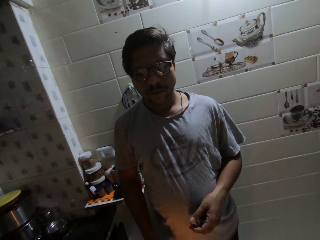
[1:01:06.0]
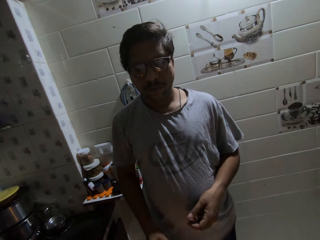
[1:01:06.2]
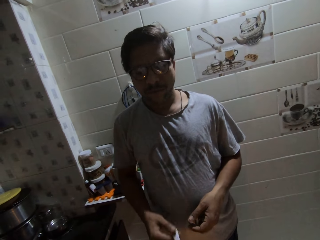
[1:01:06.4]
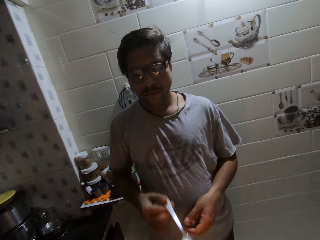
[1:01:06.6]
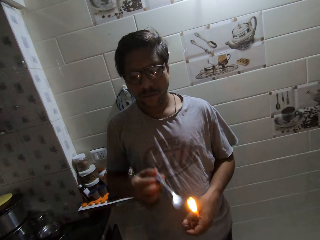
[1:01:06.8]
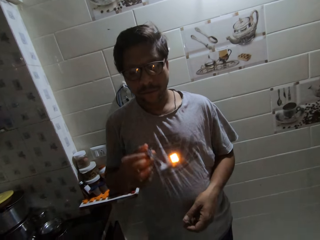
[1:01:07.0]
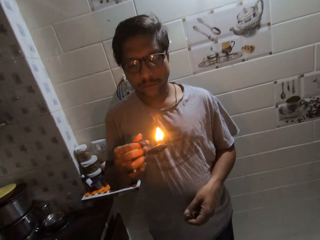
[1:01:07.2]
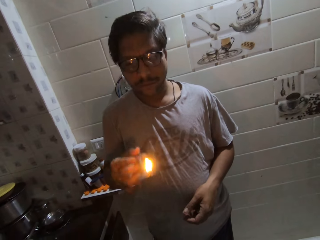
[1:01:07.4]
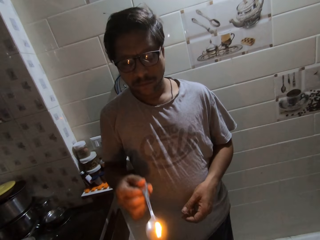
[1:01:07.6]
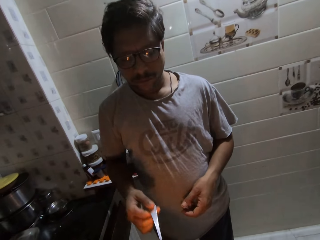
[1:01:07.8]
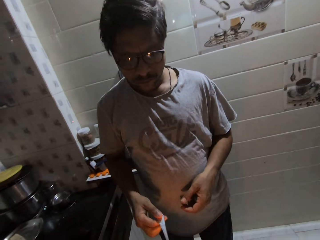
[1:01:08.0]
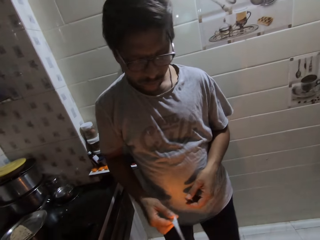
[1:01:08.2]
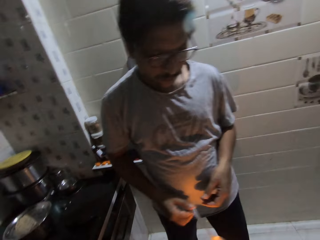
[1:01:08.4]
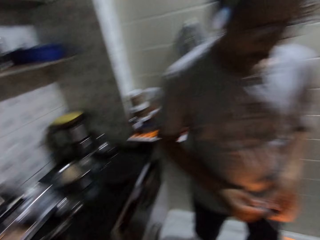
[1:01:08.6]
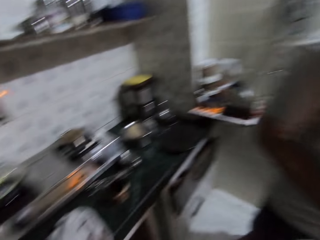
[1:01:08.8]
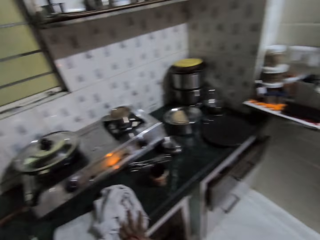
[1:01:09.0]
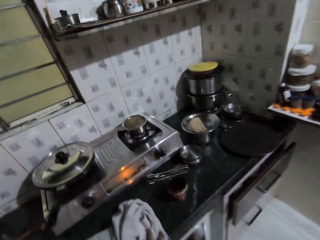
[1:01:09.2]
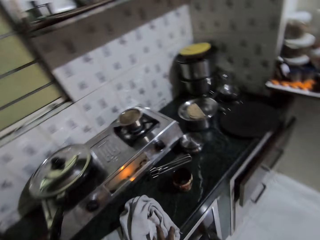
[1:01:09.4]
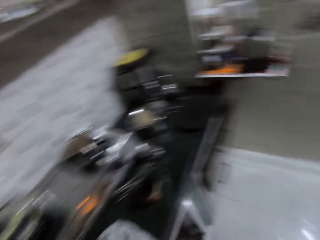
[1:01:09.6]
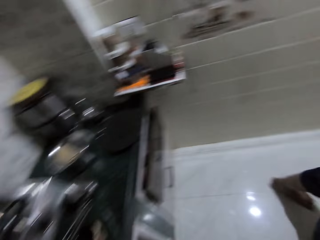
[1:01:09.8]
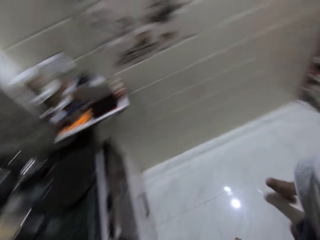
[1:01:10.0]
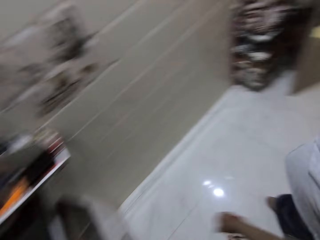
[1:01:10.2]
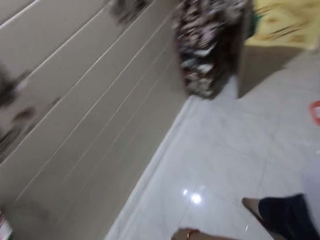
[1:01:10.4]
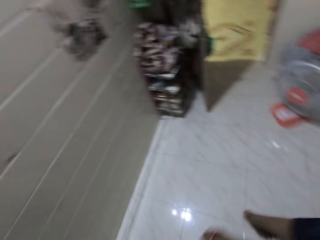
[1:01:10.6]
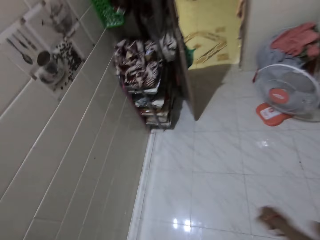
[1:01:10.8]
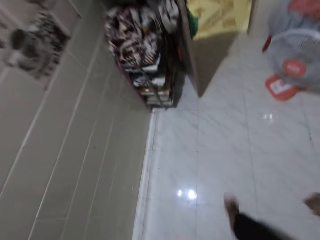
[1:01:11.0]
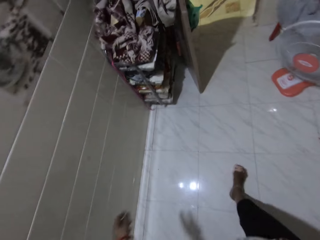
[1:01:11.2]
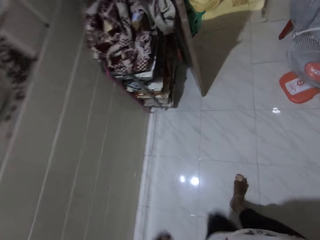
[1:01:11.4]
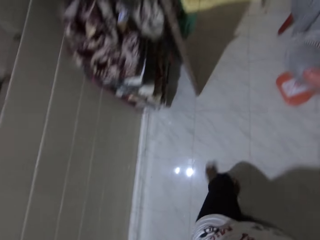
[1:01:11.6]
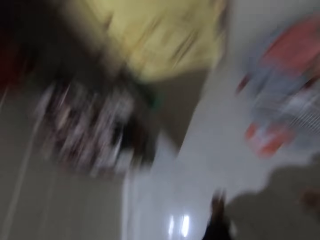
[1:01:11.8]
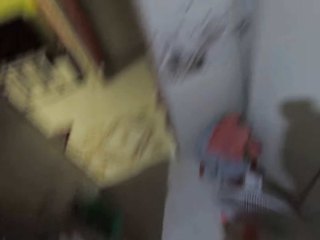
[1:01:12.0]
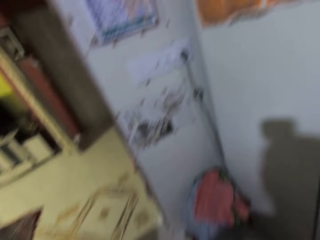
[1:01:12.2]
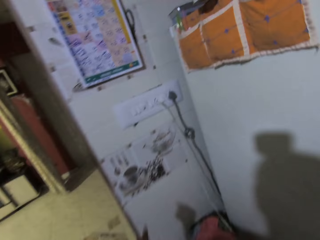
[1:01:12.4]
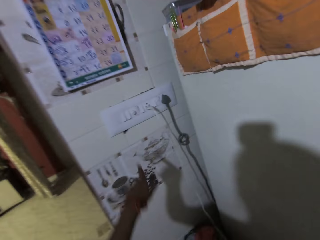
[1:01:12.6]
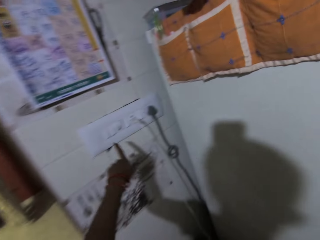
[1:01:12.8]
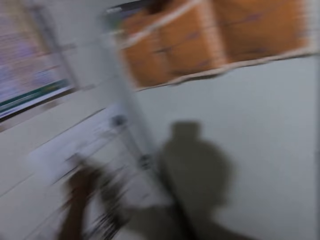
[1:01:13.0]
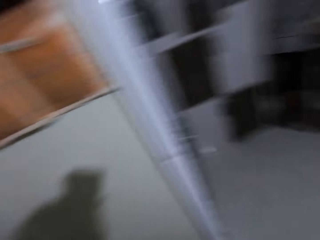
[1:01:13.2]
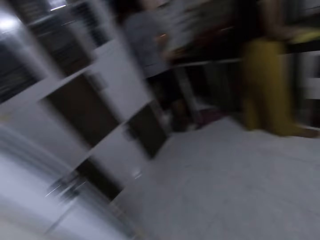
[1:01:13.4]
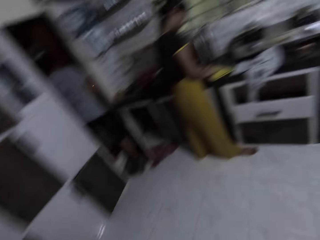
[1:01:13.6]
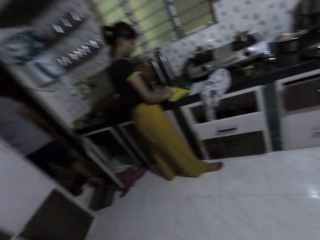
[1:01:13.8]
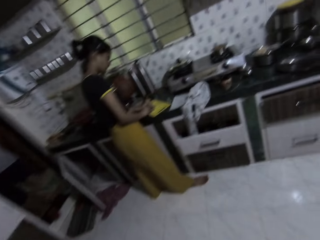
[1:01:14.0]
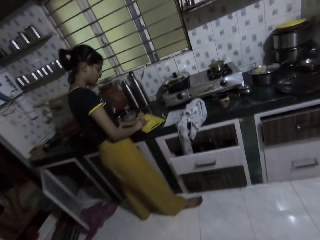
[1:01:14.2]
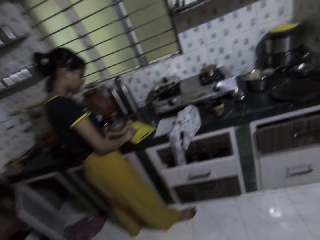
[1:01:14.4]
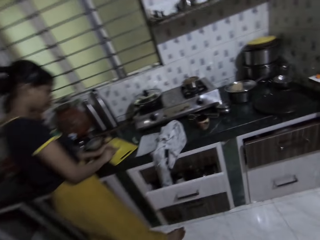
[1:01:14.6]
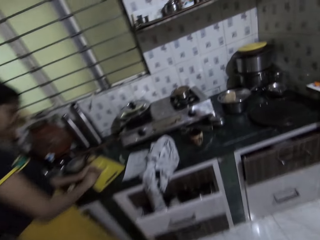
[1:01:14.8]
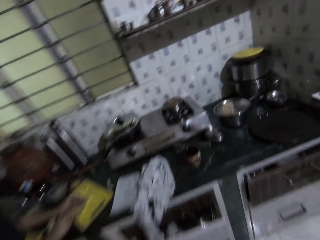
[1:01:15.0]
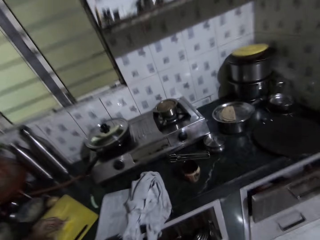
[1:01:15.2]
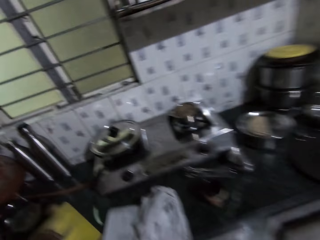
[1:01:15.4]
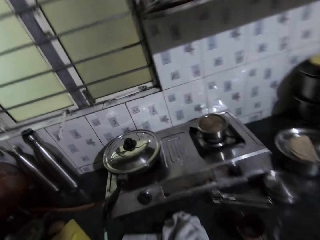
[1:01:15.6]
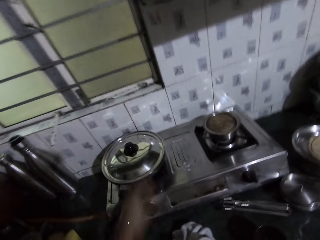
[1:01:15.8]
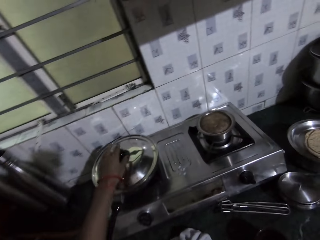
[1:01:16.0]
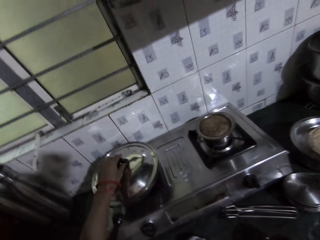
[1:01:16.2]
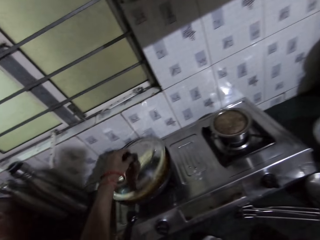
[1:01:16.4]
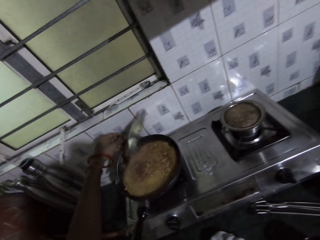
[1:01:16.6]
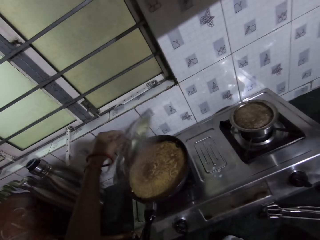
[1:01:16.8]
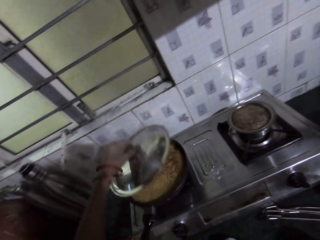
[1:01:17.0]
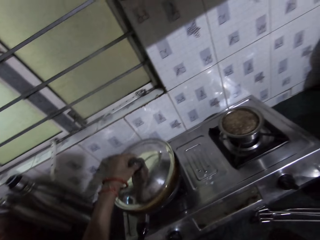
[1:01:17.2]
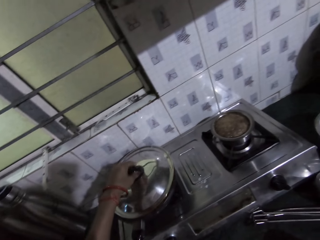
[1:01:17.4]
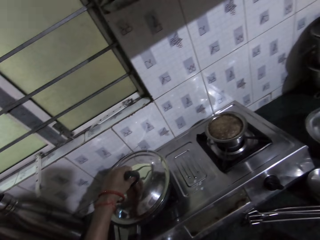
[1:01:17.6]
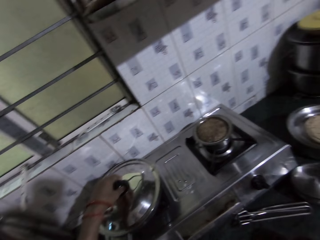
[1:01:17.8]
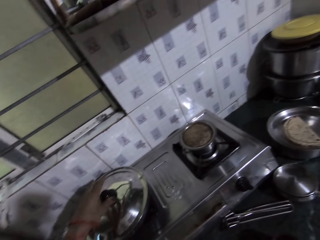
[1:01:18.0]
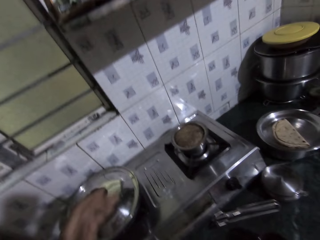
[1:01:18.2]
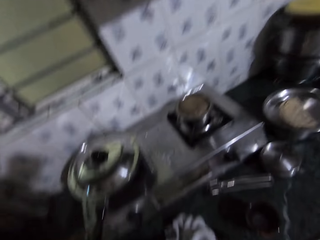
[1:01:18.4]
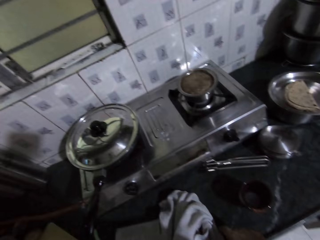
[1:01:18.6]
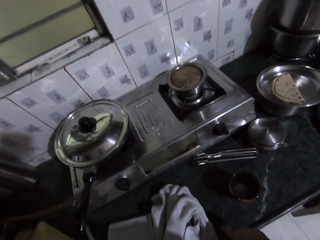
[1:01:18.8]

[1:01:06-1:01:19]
A man moves away. The camera wearer moves towards the switch button. She turns the switch of the electric cooker on a wall with her left hand. She moves towards a woman. She lifts a cover of a fry pan on the electric cooker with her left hand. She covers the fry pan with the cover in her left hand.

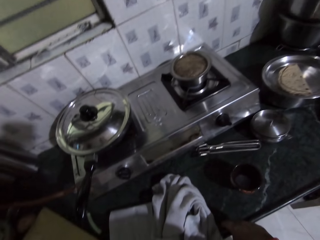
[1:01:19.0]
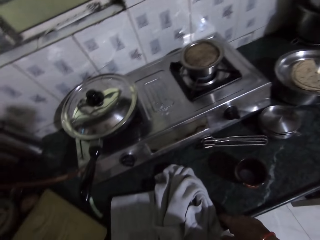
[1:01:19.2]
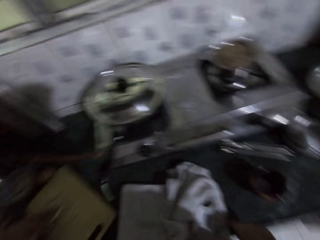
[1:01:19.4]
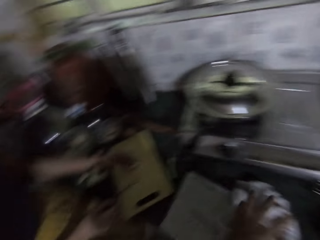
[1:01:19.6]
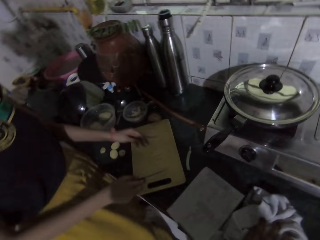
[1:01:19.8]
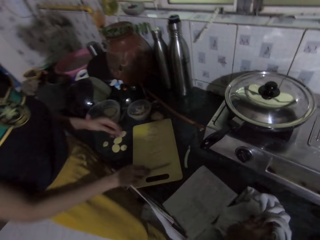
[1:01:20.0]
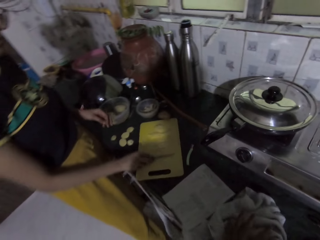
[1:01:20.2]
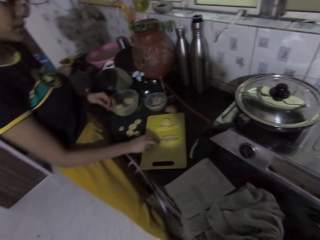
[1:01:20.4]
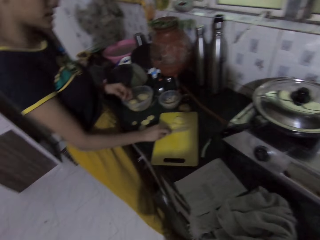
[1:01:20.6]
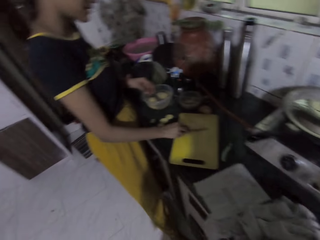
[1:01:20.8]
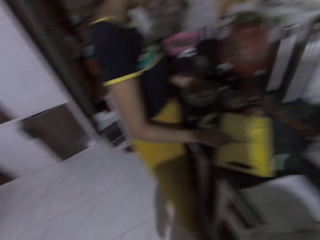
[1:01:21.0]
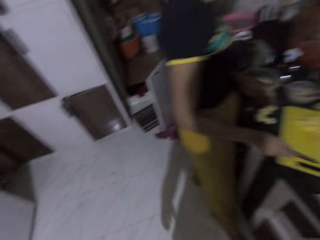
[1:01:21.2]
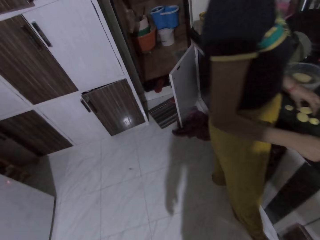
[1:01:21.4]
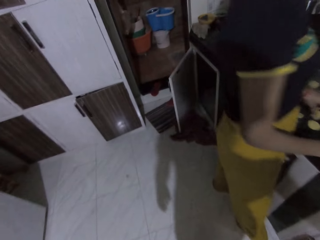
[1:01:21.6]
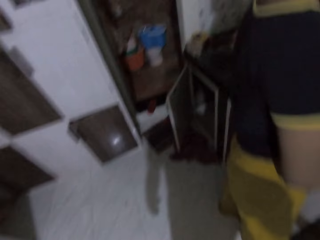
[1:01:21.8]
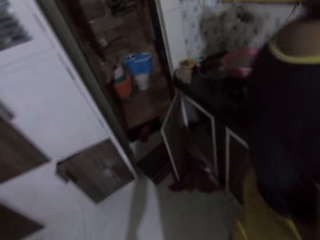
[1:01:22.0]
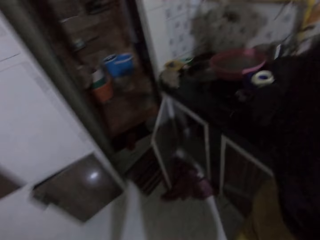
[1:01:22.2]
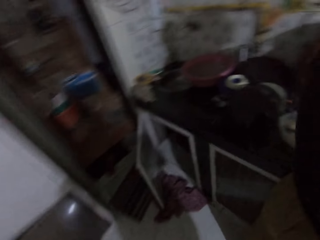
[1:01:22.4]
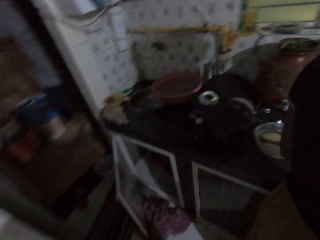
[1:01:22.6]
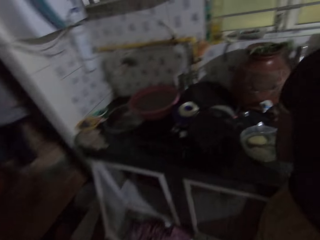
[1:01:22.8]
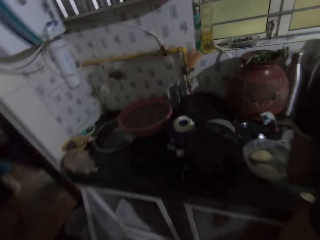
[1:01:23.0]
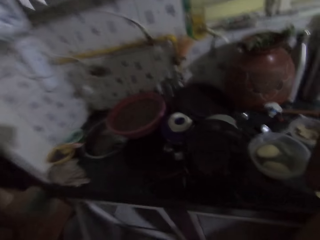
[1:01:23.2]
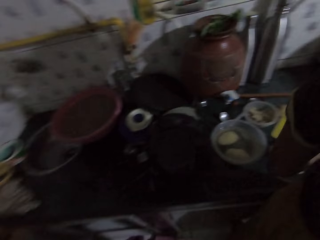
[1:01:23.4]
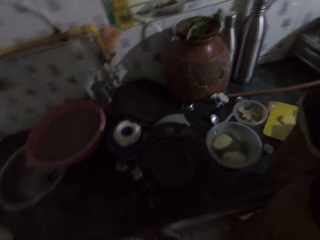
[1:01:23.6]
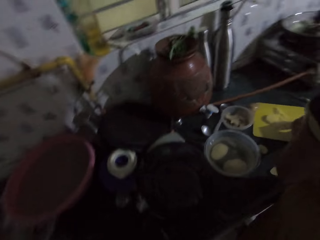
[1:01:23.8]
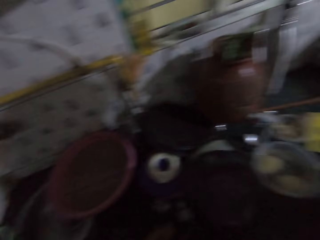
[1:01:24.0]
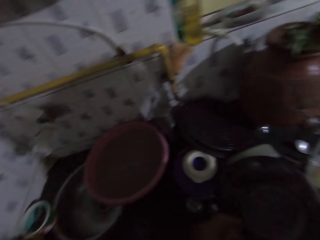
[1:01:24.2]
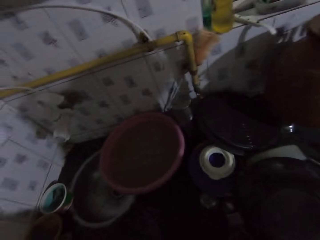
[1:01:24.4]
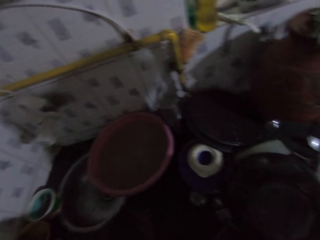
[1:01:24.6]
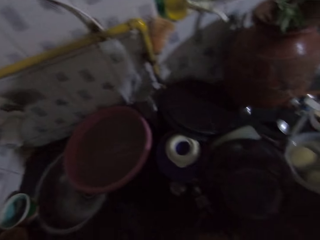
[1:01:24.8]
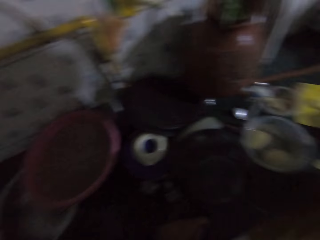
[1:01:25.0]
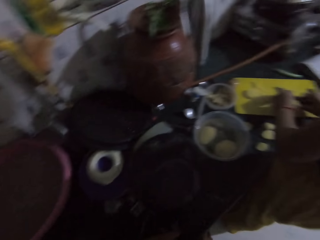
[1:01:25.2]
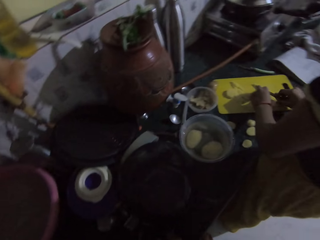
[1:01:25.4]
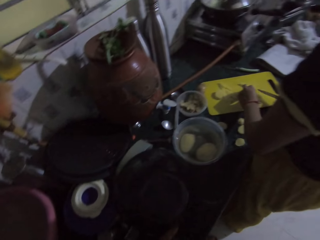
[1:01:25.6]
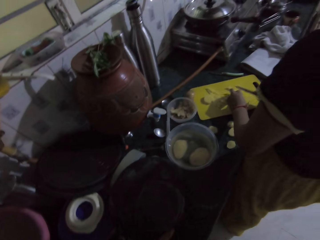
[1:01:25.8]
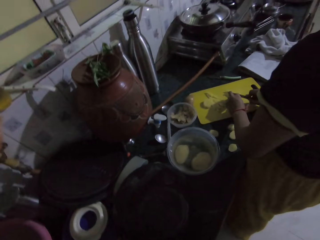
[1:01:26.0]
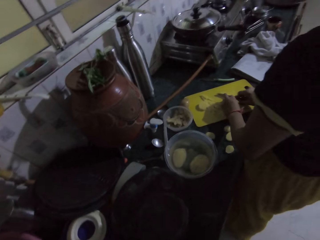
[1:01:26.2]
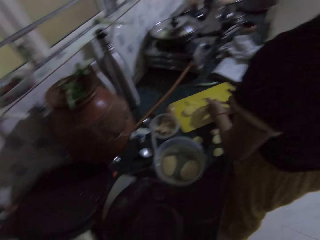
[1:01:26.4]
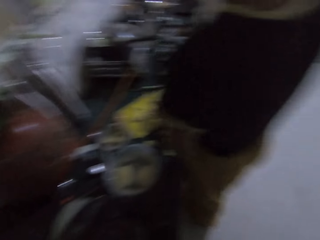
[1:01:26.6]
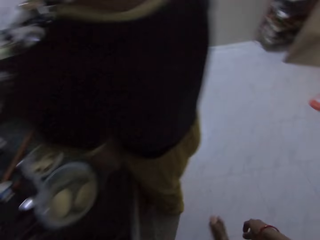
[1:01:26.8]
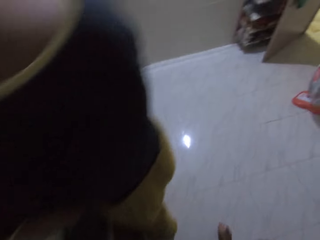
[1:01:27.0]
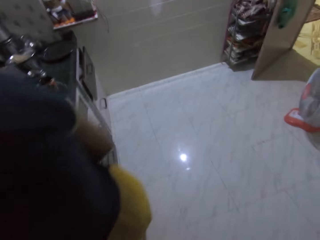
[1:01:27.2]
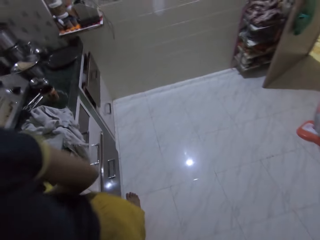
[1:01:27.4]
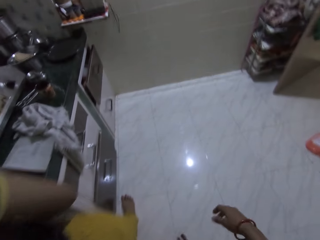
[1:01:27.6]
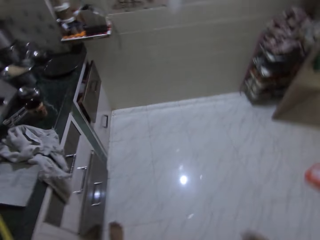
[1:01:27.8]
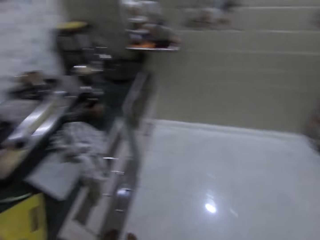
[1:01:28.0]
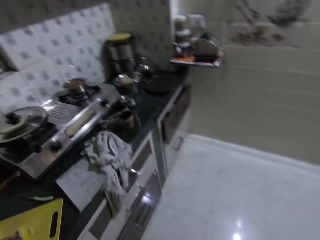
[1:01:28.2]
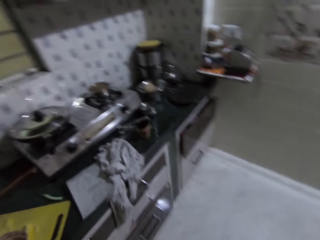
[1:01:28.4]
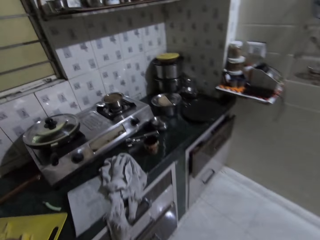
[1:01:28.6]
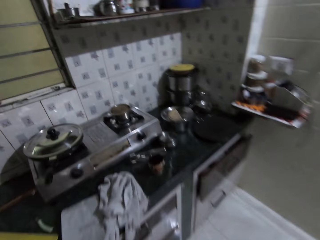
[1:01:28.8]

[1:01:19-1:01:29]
The camera wearer moves around the kitchen. She interacts with the woman. She touches a piece of cloth on the kitchen countertop with her left hand. The woman slices the potato on the chopping board with the knife in her right hand.
